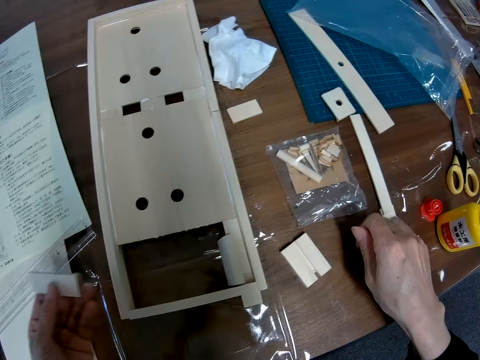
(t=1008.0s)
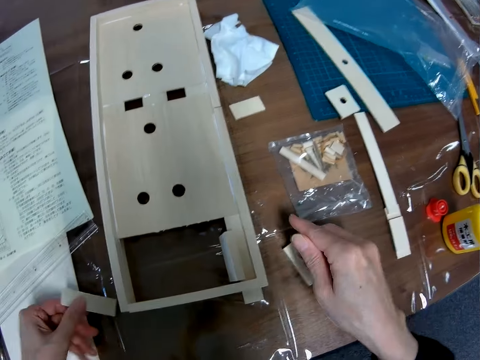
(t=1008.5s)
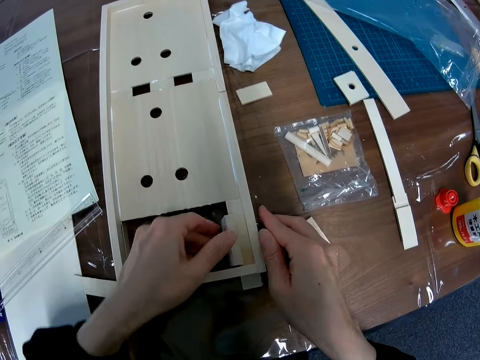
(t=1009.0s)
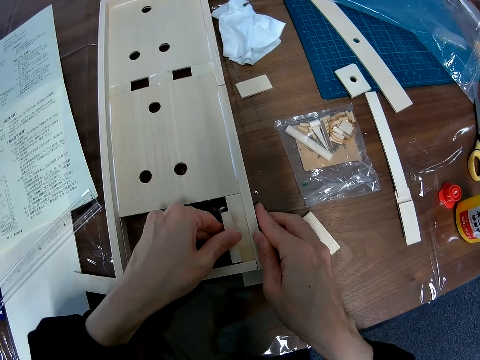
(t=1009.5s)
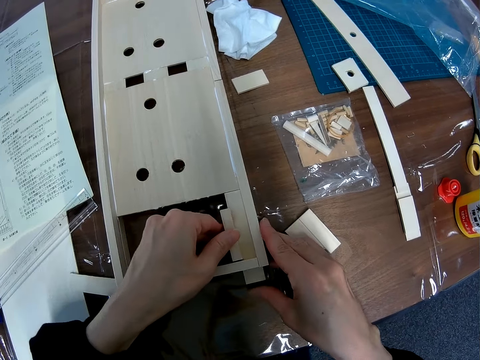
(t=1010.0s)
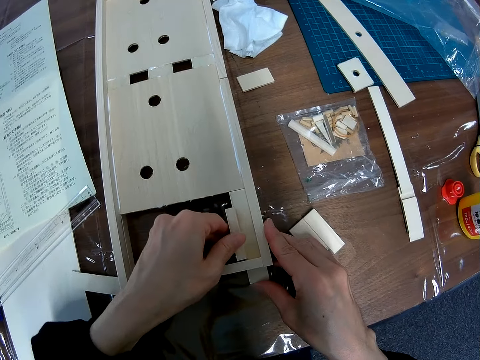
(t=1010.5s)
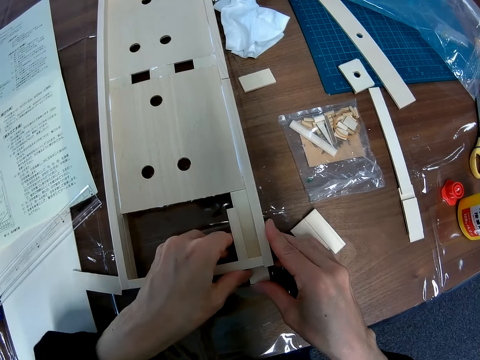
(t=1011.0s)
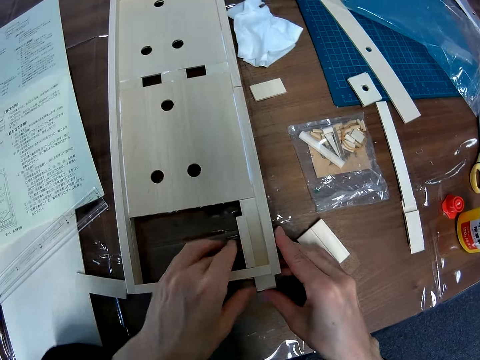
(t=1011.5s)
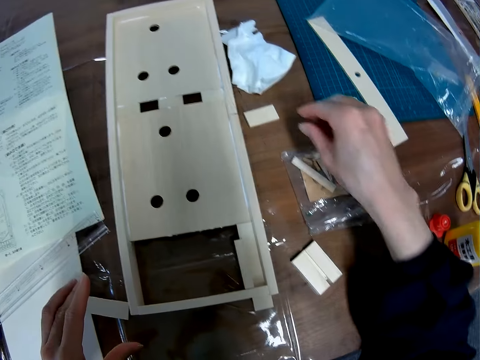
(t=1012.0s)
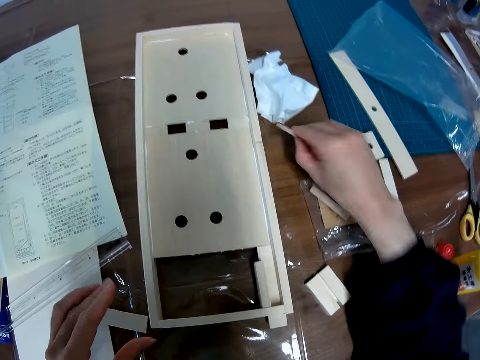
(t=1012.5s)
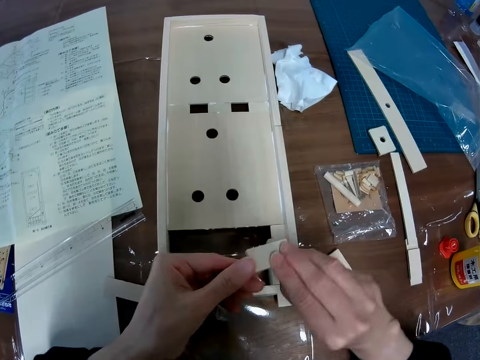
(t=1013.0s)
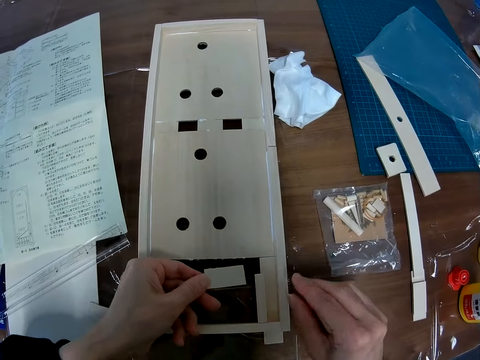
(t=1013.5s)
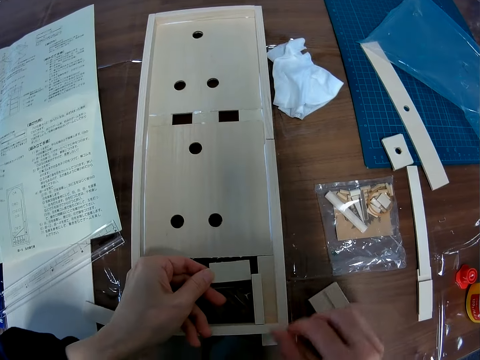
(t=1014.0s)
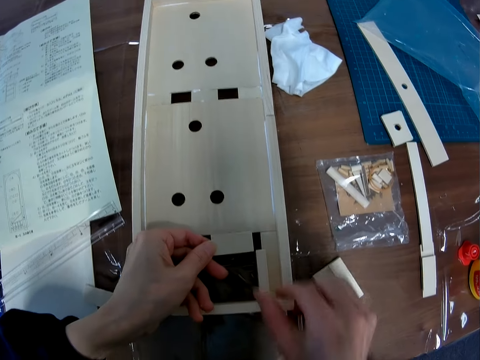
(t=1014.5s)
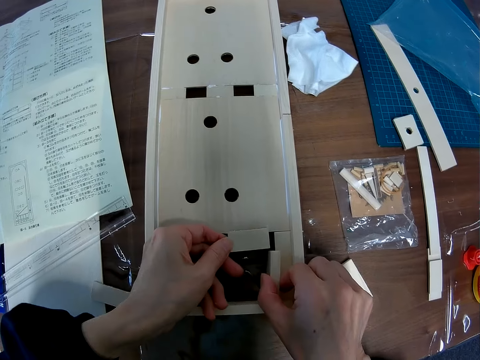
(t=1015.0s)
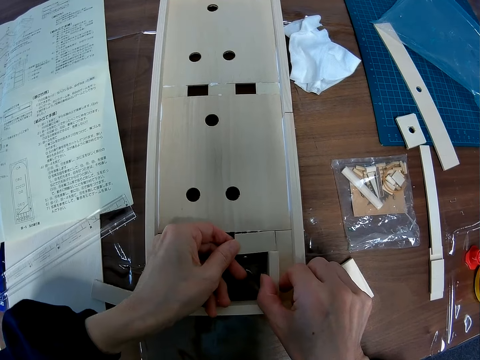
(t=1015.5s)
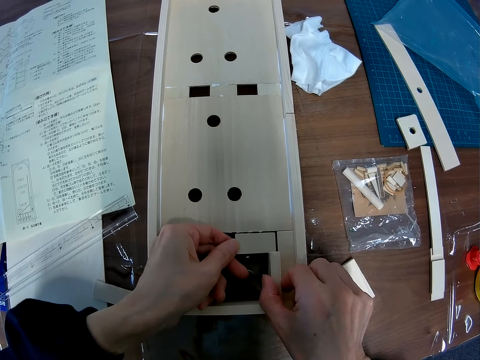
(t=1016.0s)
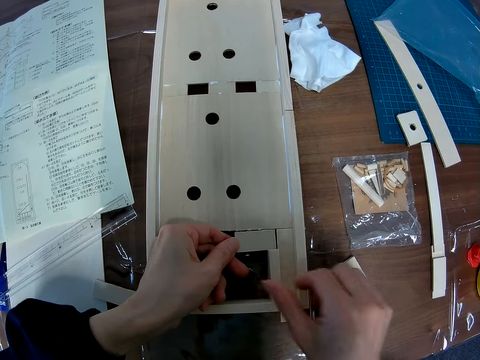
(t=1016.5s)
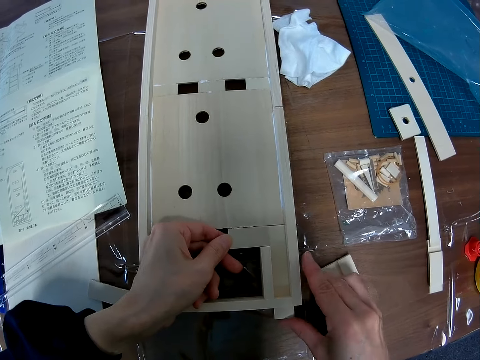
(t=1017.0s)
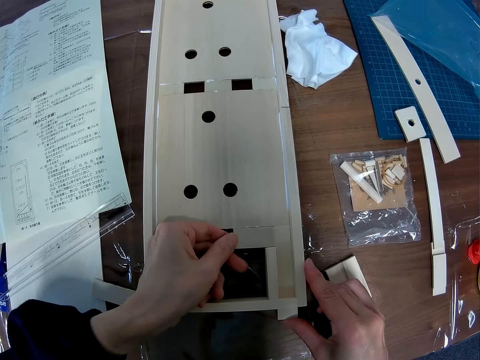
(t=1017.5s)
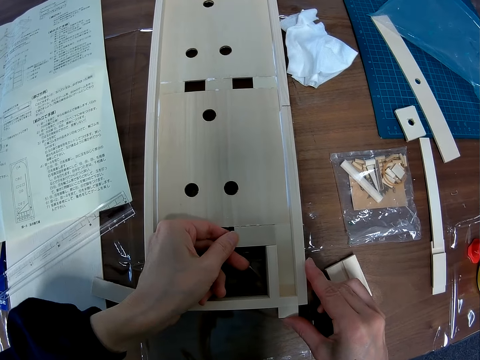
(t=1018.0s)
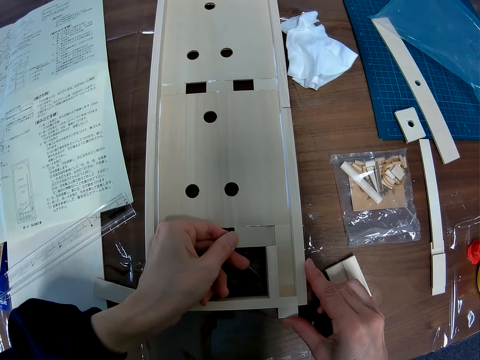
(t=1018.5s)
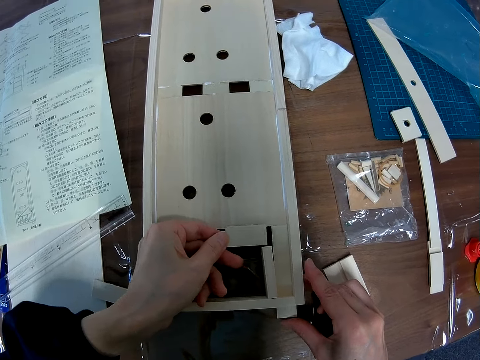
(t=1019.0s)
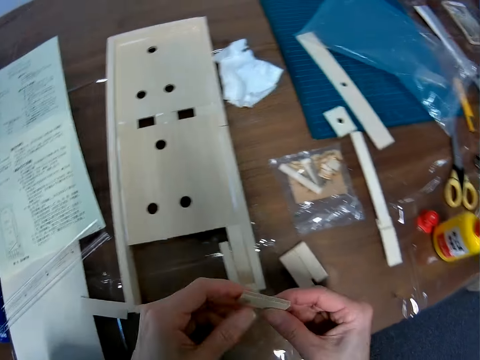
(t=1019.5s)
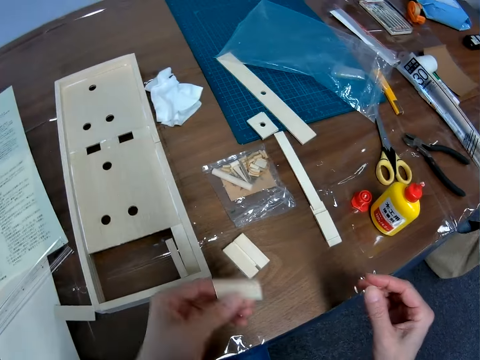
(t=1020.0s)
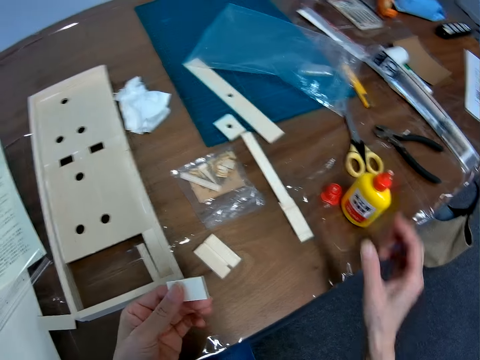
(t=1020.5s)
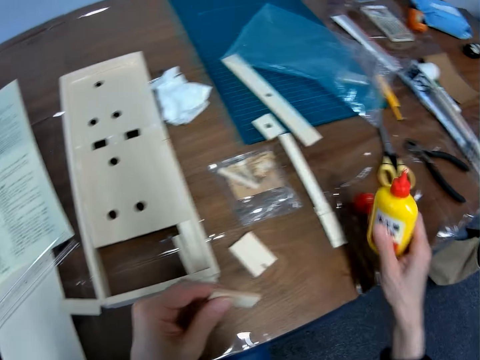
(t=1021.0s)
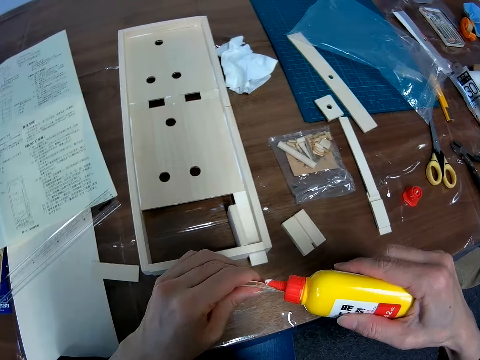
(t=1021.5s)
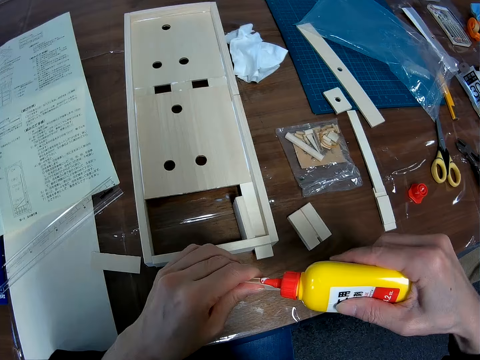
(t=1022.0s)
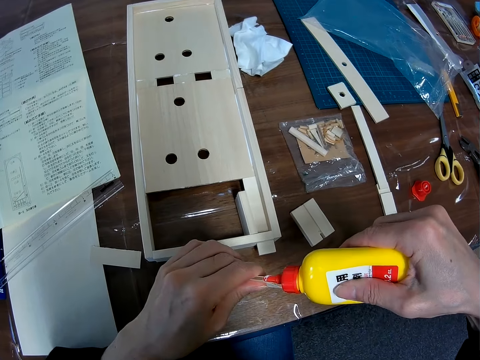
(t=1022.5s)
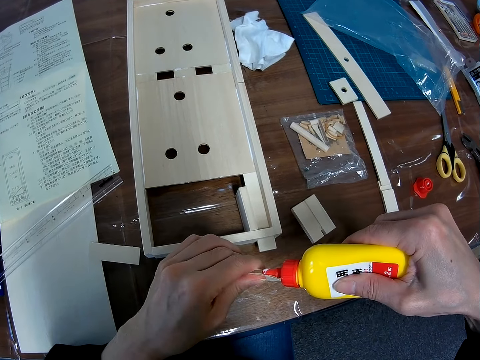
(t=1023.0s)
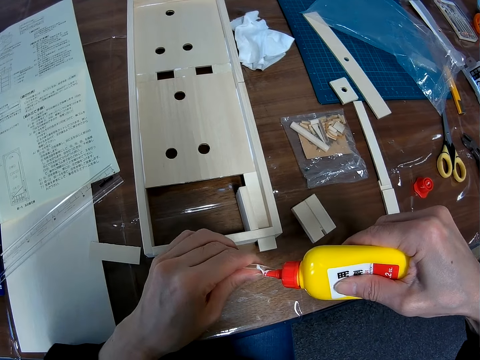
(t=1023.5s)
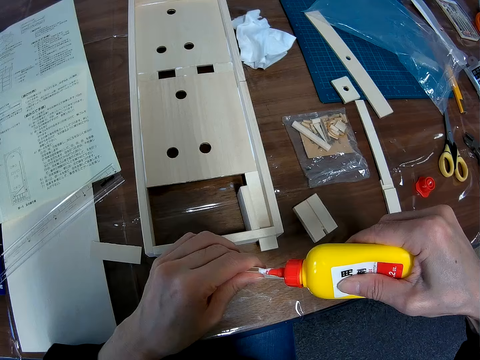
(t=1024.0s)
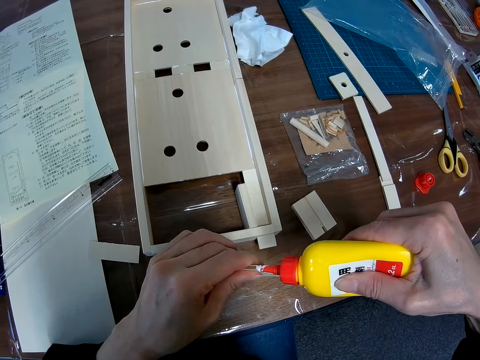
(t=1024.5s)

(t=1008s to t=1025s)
The camera wearer drops the sheet part on the table. They adjust the pieces at the end of the wooden mechanical model. They pick up the former piece of the sheet and set the piece on the sheet. They fix the woodcraft. They pick up the wood and remove the piece from the sheet. They pick up the wood glue bottle from the table and put wood glue on the piece.

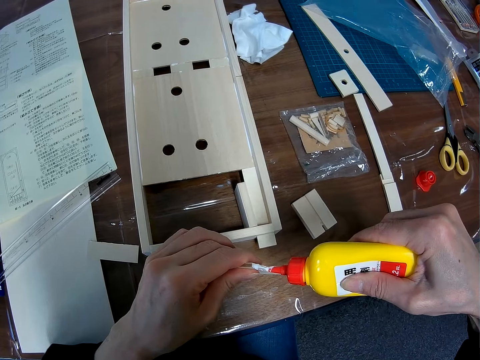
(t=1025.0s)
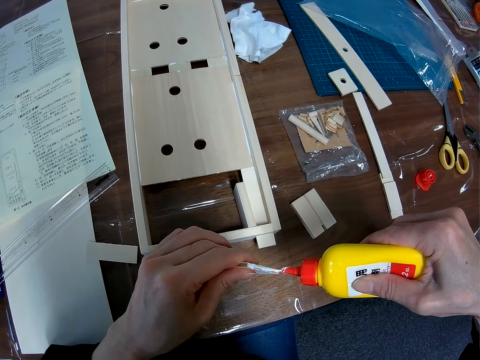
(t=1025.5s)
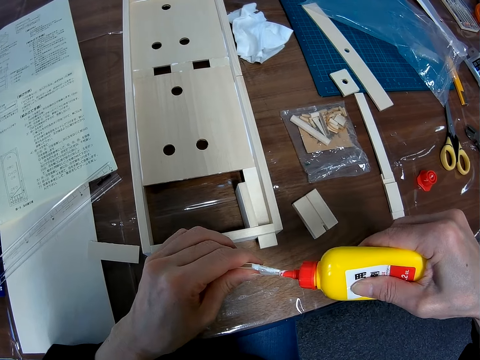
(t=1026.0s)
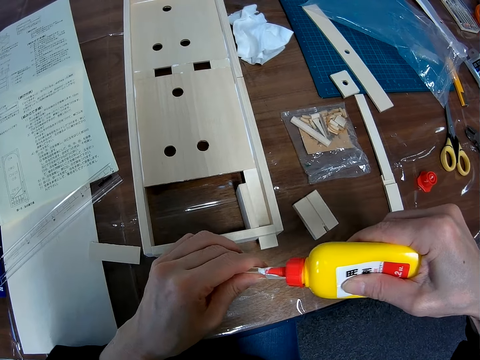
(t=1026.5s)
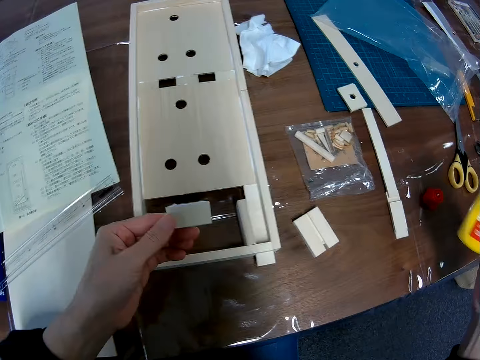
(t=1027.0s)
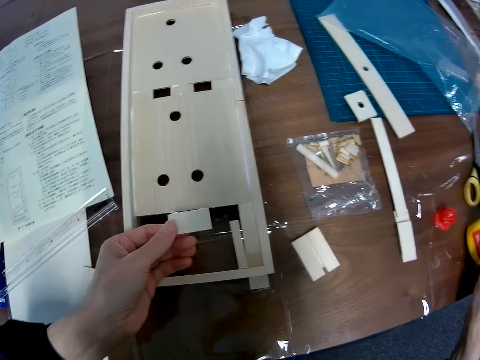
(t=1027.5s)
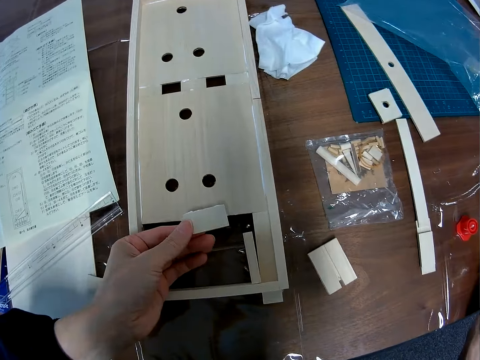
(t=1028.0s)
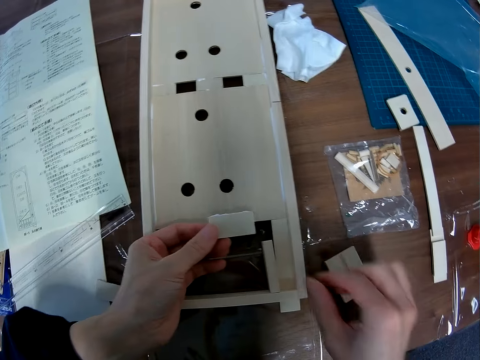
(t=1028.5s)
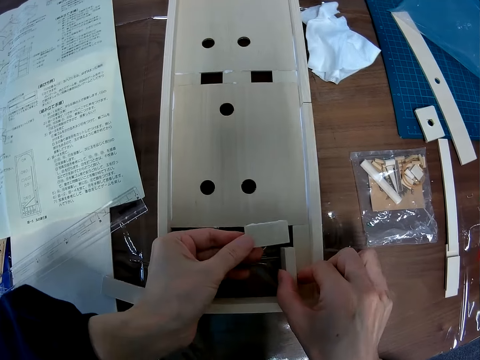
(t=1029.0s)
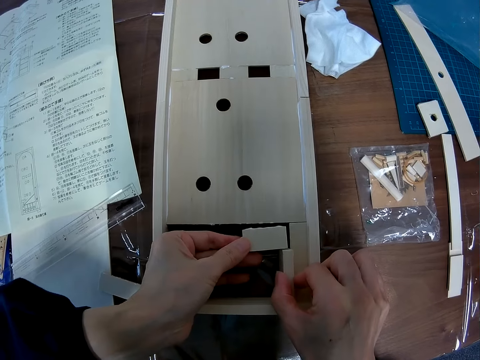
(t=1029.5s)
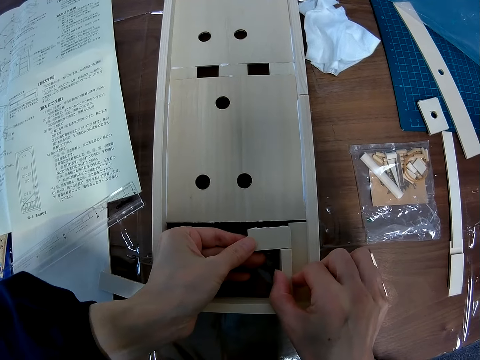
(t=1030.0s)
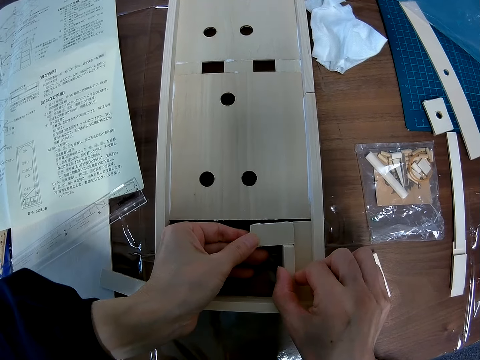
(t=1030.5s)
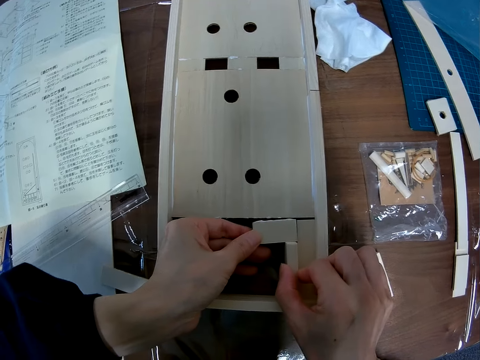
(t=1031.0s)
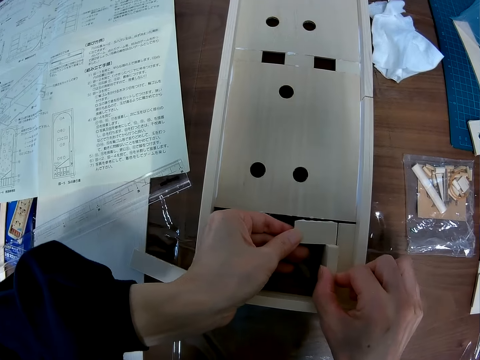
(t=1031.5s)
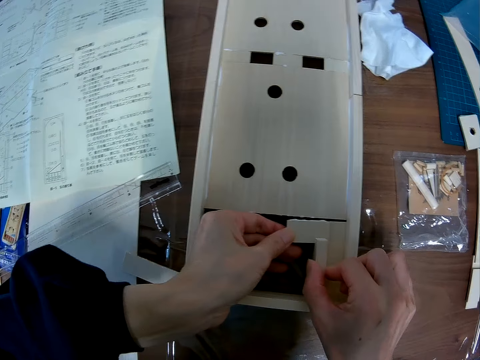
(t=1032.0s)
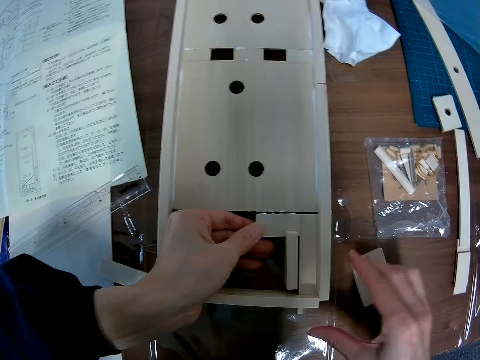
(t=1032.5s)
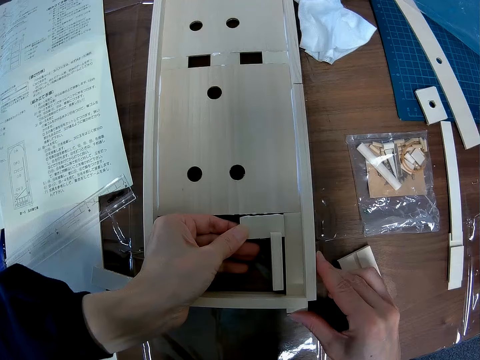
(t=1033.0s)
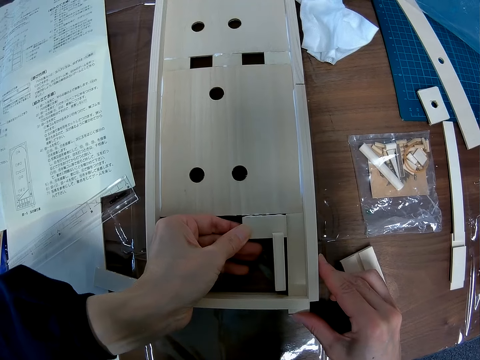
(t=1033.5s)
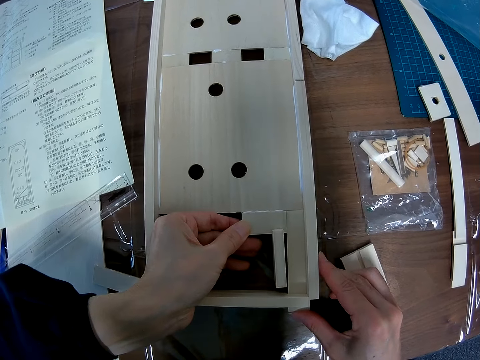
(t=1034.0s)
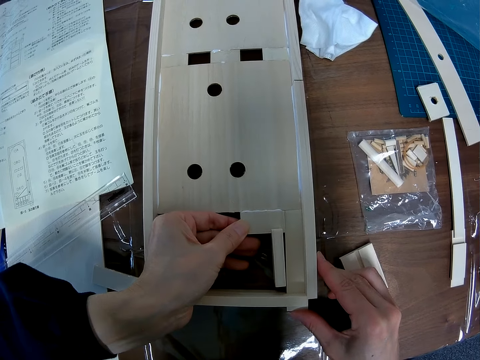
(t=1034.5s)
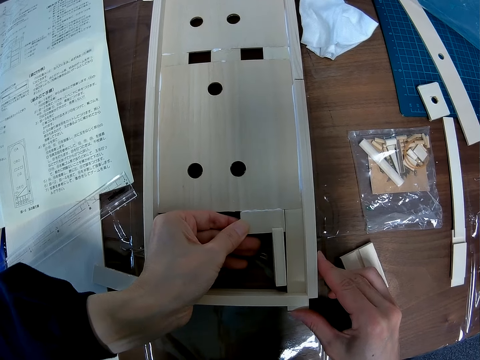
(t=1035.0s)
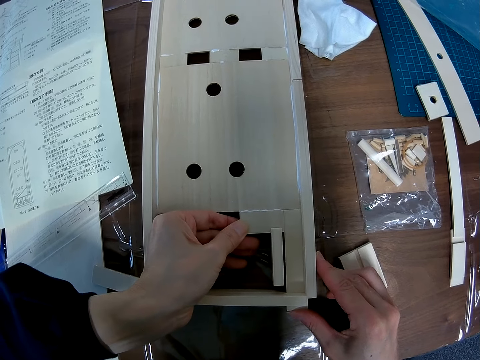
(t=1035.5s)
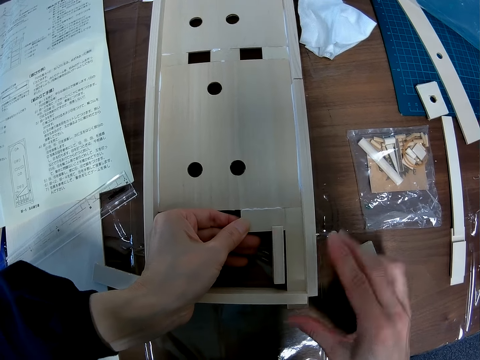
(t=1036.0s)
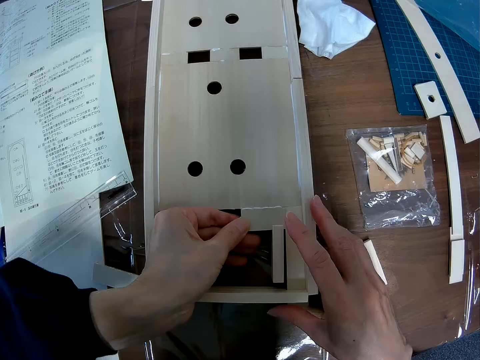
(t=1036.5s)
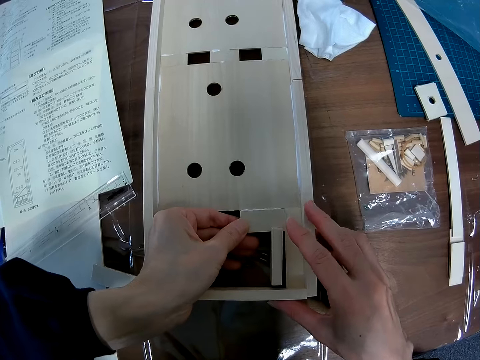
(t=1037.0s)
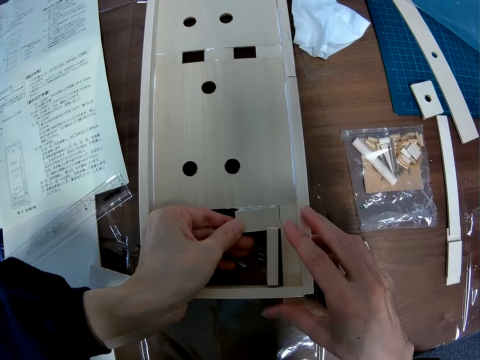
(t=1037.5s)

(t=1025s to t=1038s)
The camera wearer drops the wood glue bottle on the table. They join the piece to the sheet. They fix the woodcraft.
